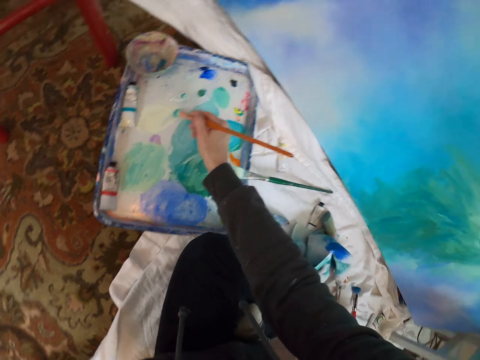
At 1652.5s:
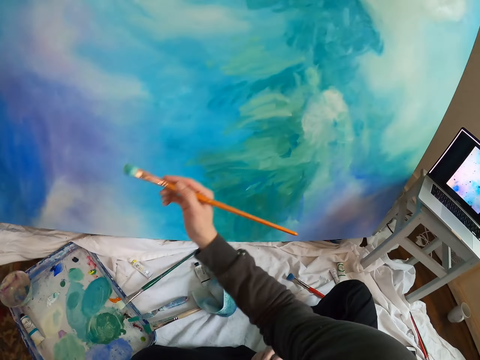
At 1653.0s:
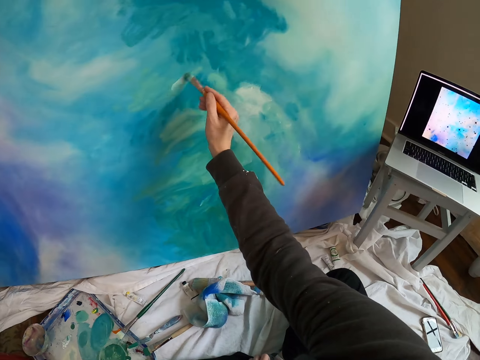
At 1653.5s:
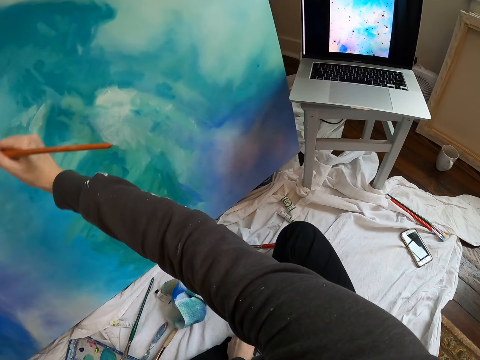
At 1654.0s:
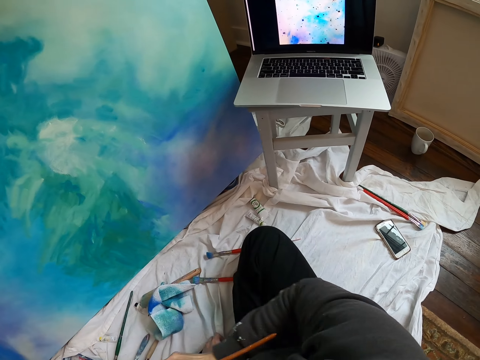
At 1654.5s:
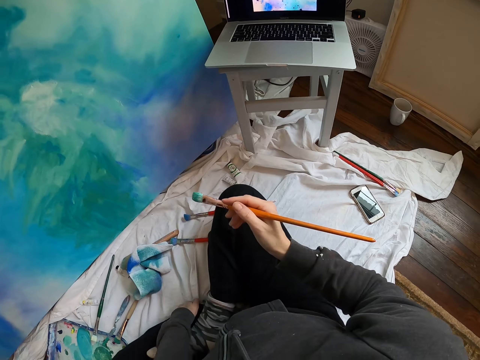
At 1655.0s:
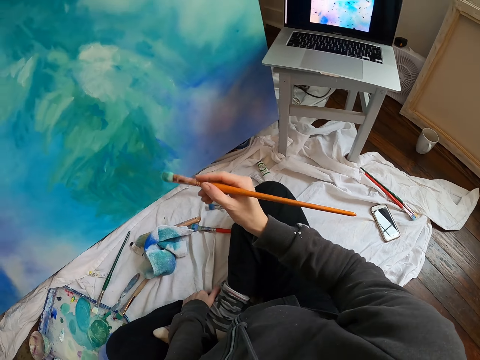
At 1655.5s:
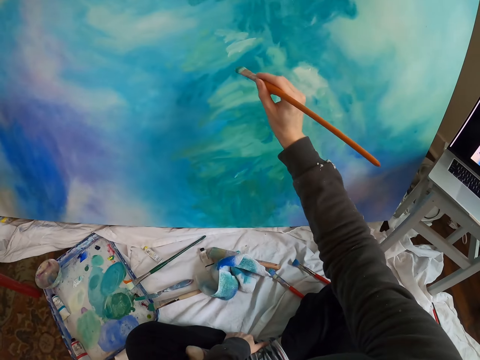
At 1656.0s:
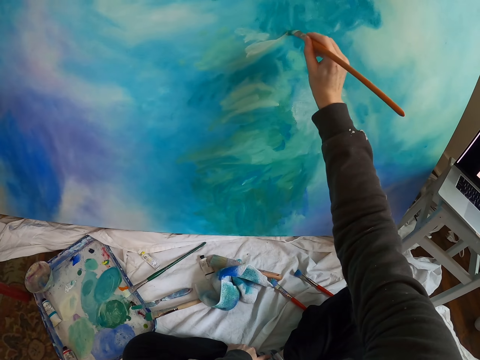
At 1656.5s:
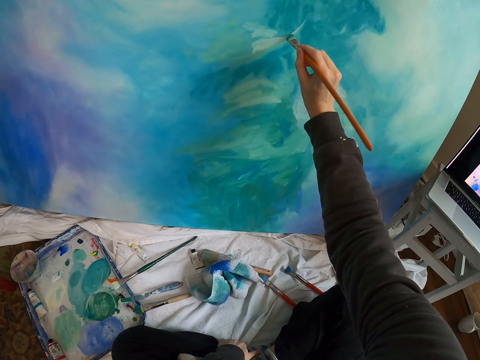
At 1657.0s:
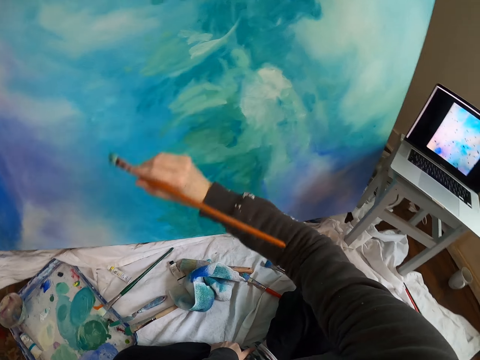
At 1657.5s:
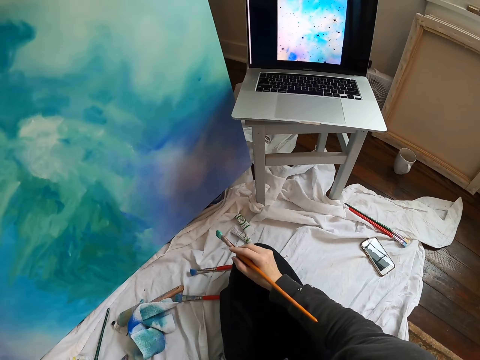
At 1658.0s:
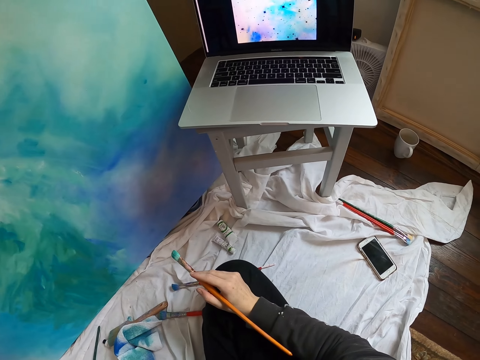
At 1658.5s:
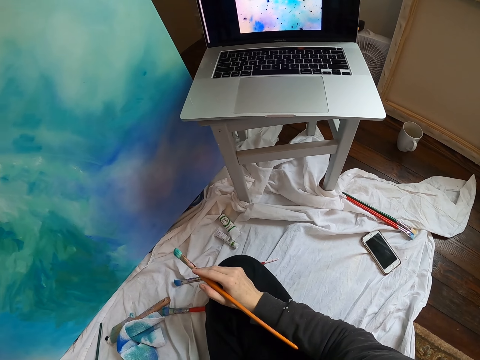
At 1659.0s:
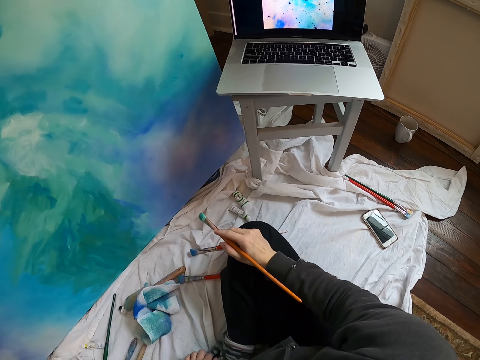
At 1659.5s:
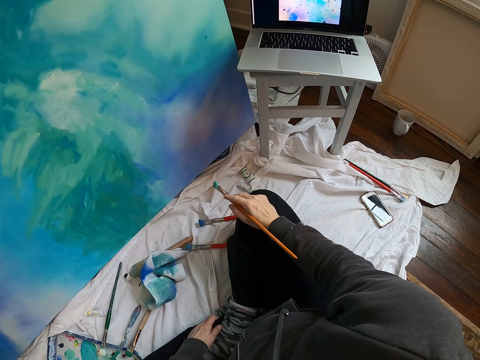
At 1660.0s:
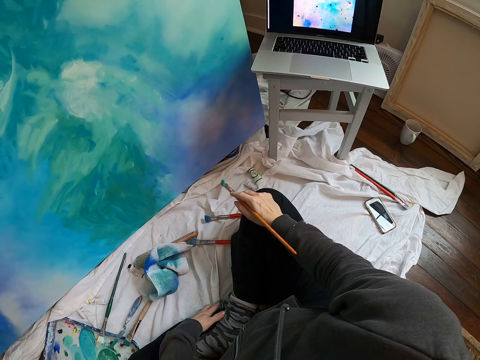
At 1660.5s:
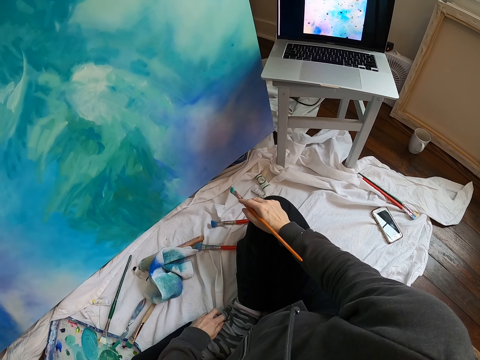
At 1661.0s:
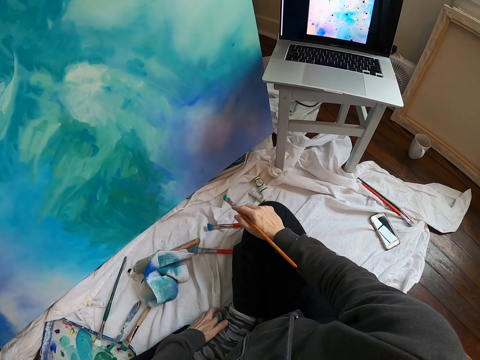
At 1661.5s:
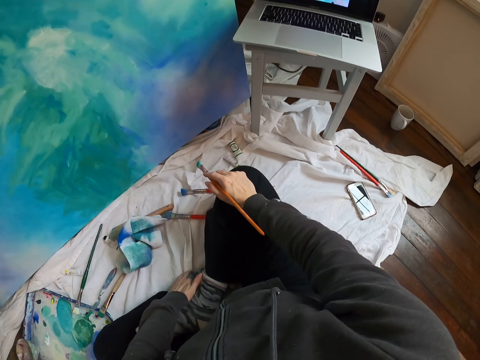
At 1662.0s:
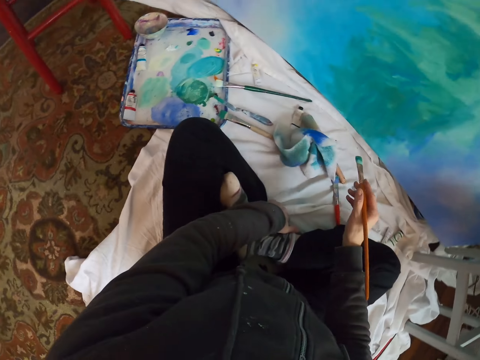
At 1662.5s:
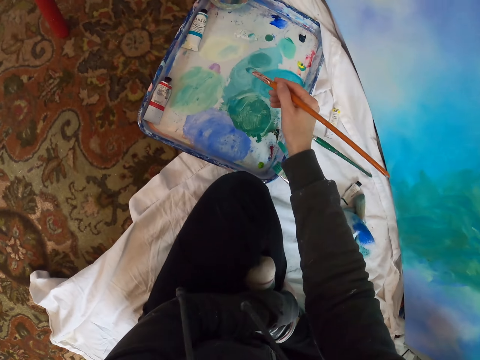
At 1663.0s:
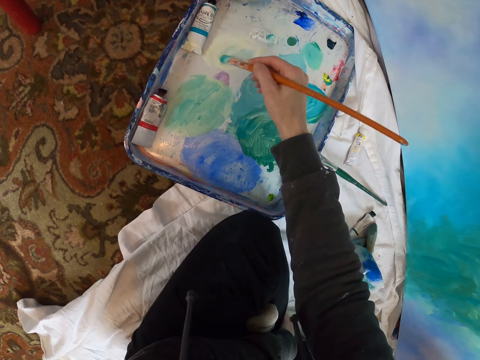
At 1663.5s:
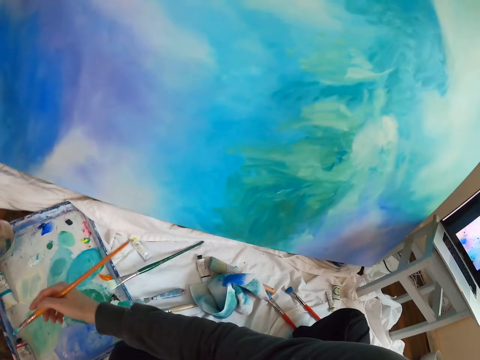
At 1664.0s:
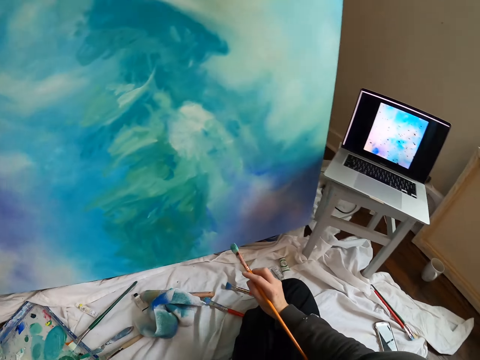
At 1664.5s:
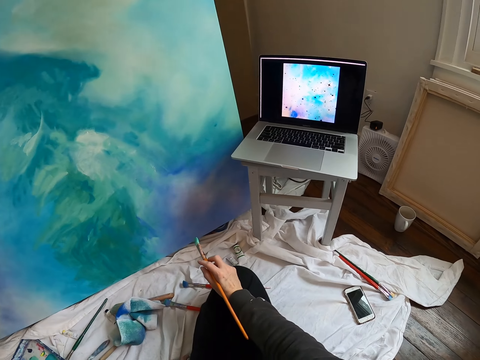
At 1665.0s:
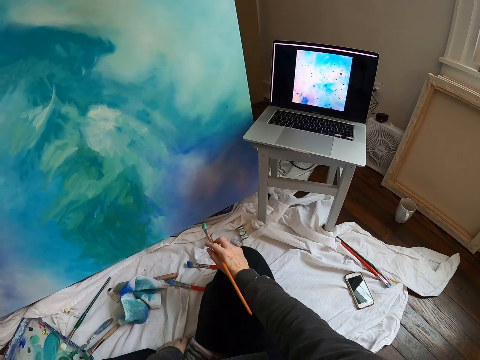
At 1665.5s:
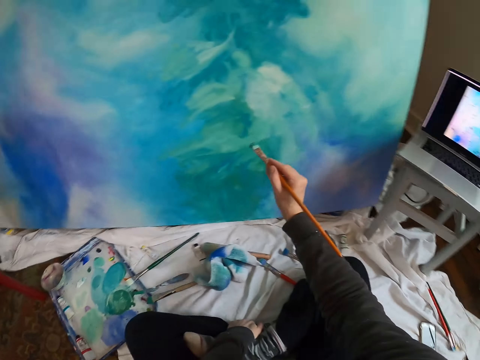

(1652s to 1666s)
The camera wearer mixes colors with a dry brush. They rub the pen brush on the paint. They lift the pen brush. They paint the board with the pen brush. They move the right hand. They stop painting. They look around. They lift the pen brush. They paint the board with the pen brush. They move the right hand. They look at the laptop. They stop painting. They move the pen brush. They mix colors with the dry brush. They rub the pen brush on the paint. They lift the pen brush. They look at the laptop.

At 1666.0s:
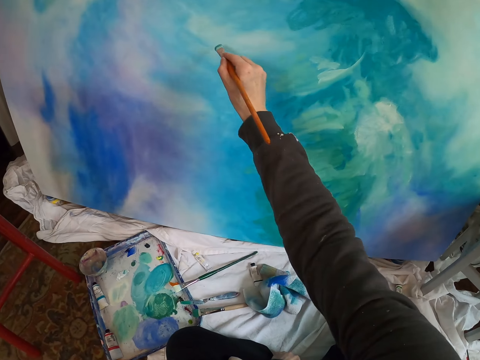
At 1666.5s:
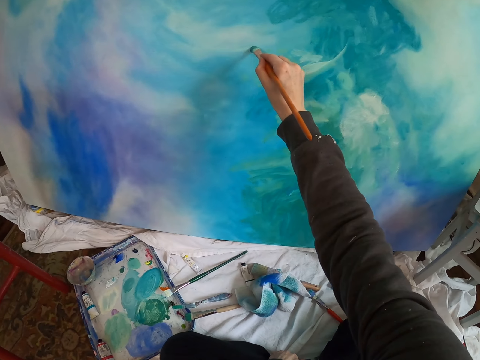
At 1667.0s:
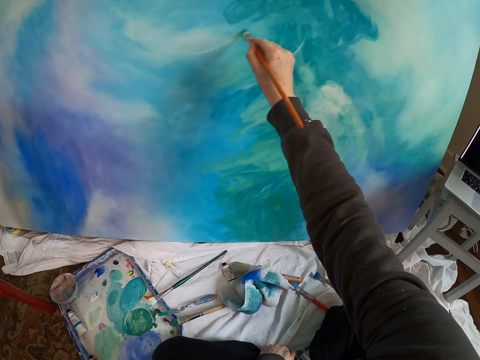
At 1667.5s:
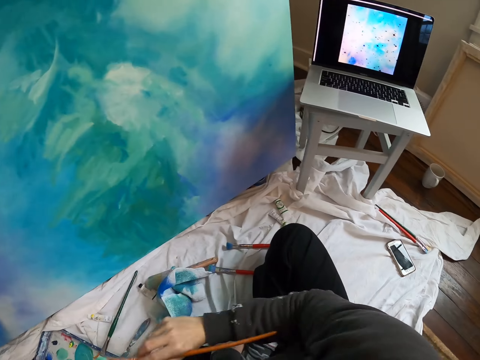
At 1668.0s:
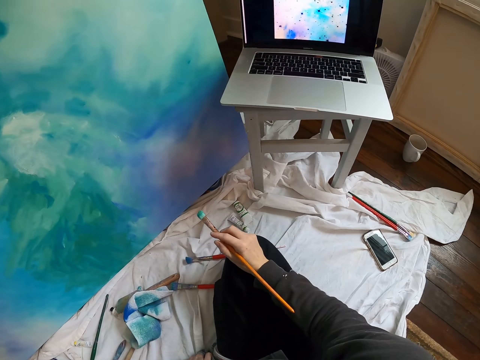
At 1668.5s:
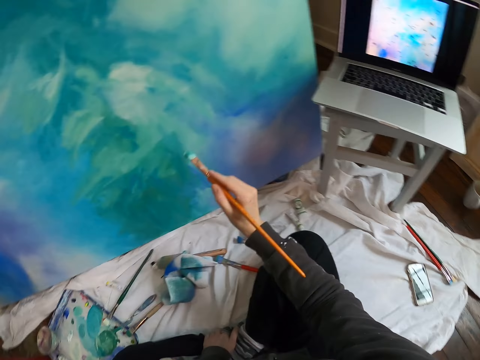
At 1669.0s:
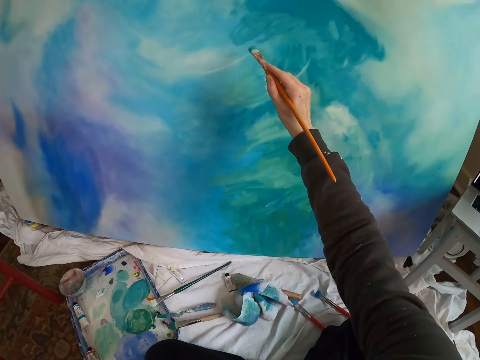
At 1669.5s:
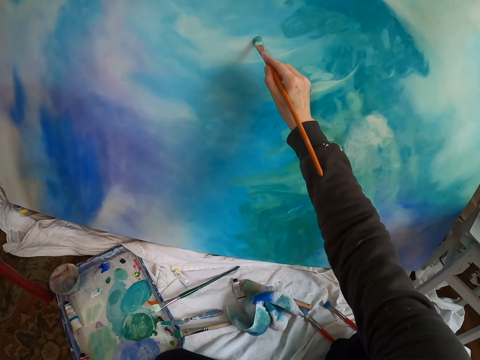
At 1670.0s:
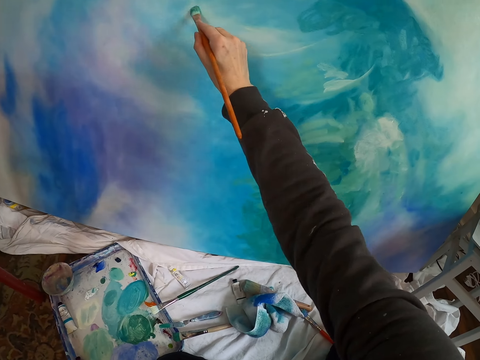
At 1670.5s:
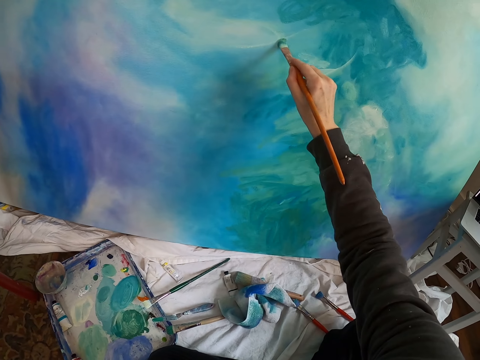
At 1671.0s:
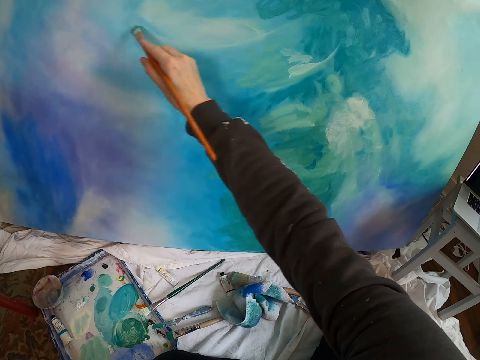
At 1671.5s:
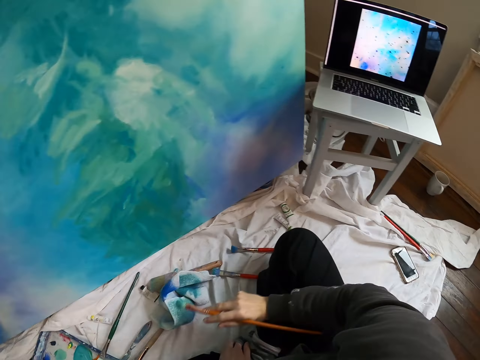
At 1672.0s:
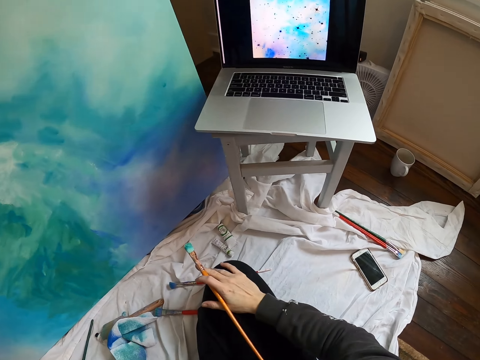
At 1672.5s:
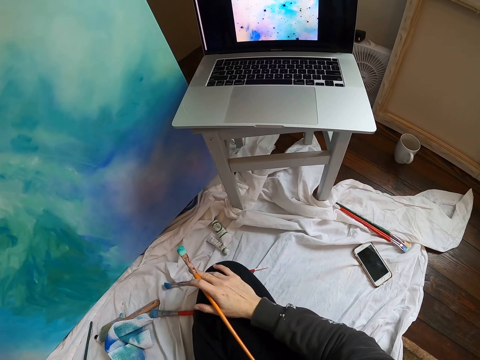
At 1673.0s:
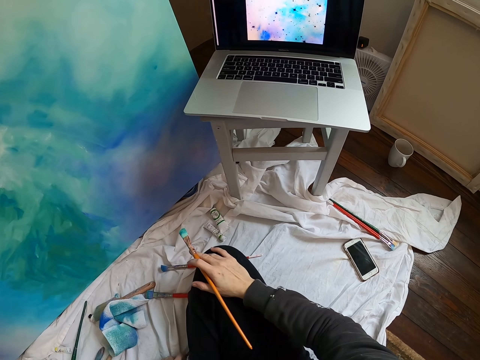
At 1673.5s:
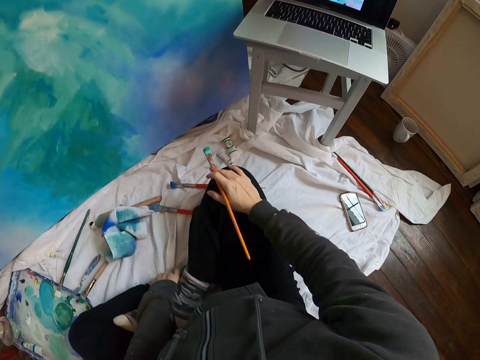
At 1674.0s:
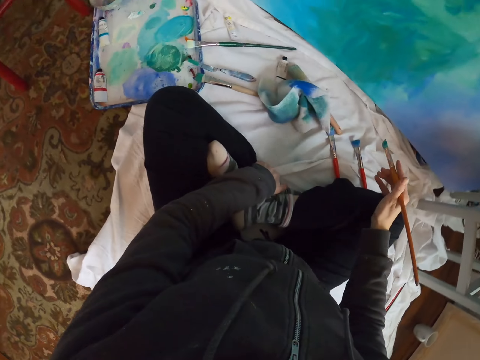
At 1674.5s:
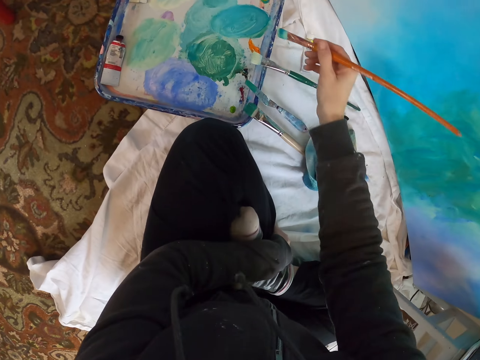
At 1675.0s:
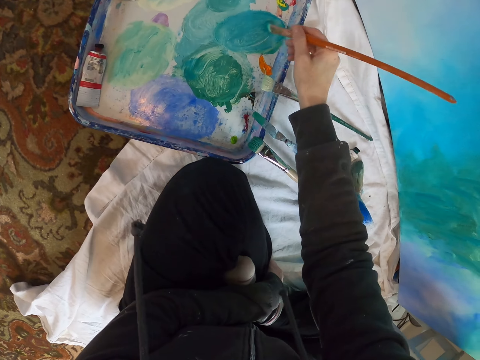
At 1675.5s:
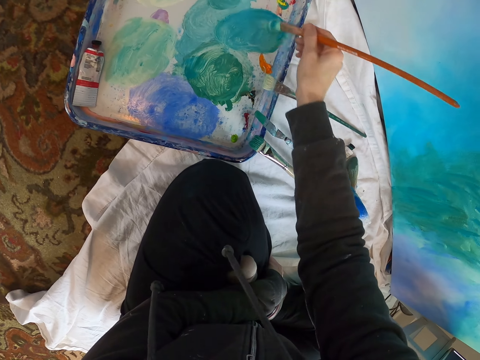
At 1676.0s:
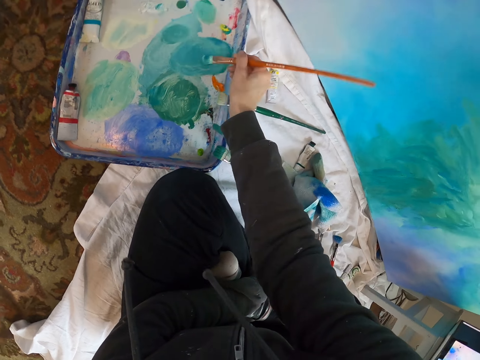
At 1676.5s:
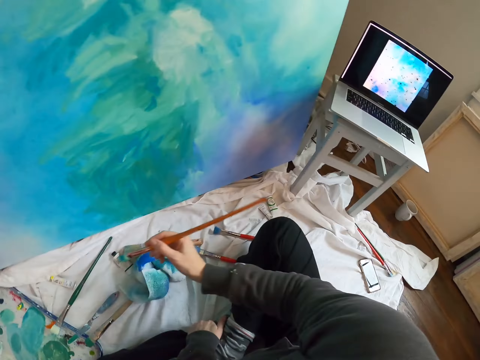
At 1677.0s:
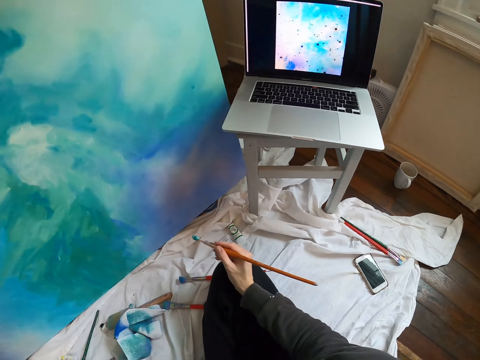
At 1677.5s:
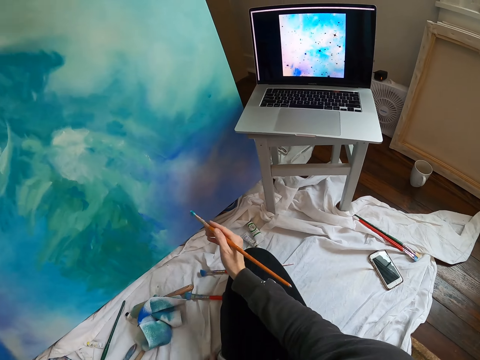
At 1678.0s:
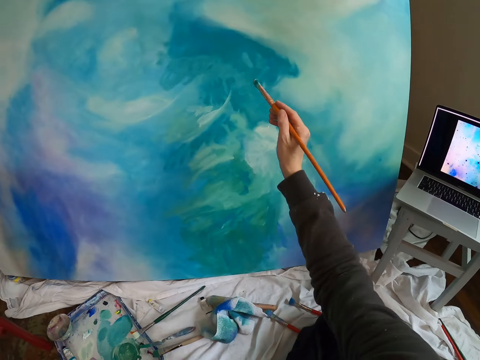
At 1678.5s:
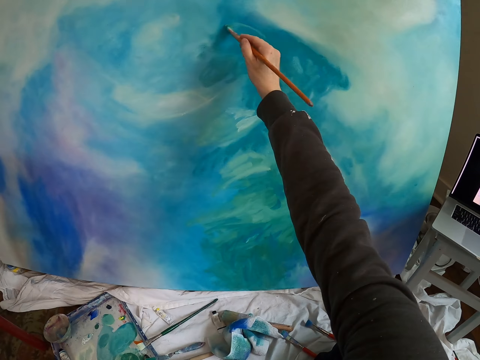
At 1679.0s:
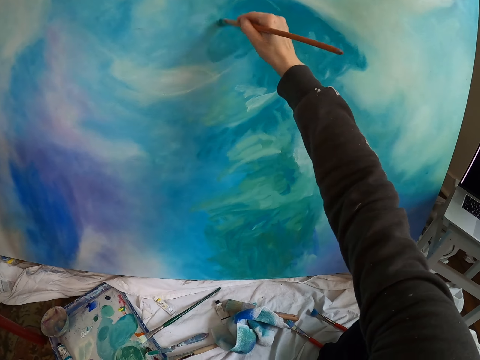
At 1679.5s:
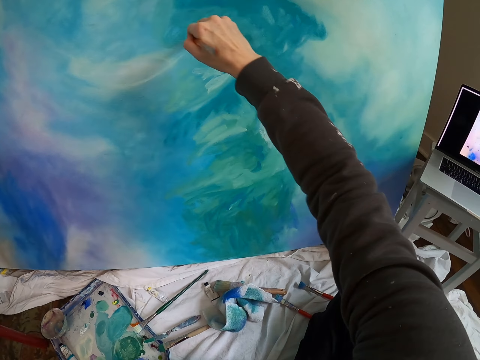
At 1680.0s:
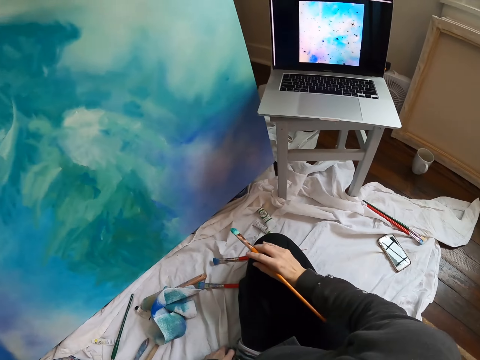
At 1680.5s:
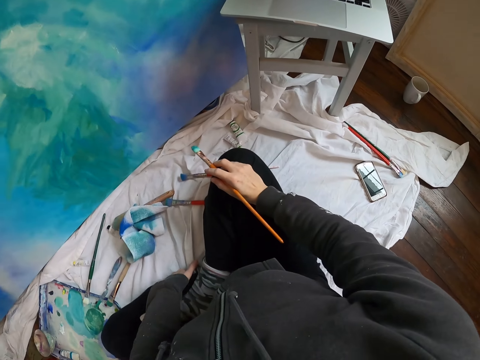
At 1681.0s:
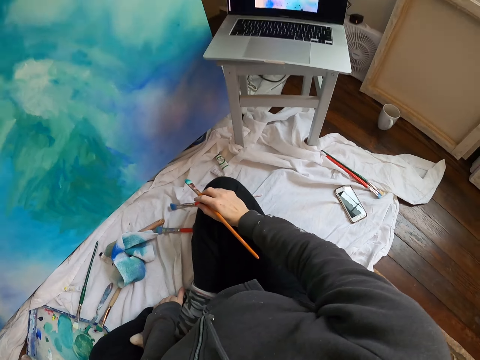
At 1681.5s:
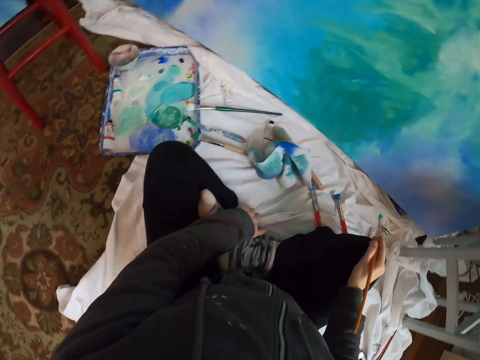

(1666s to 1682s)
The camera wearer lifts the pen brush. They paint the board with the pen brush. They move the right hand. They look at the laptop. They lift the pen brush. They paint the board with the pen brush. They move the right hand. They look at the laptop. They look around. They rub the pen brush on the paint. They lift the pen brush. They look at the laptop. They lift the pen brush. They paint the board with the pen brush. They move the right hand. They look at the laptop.
